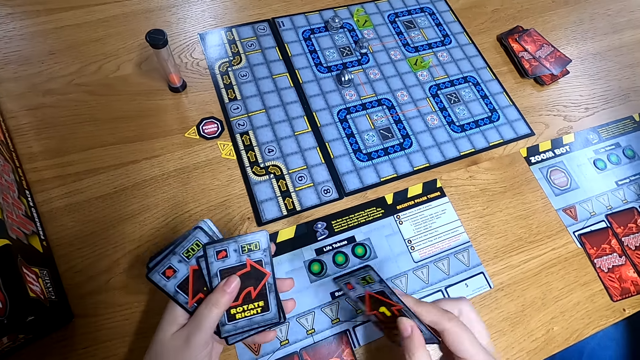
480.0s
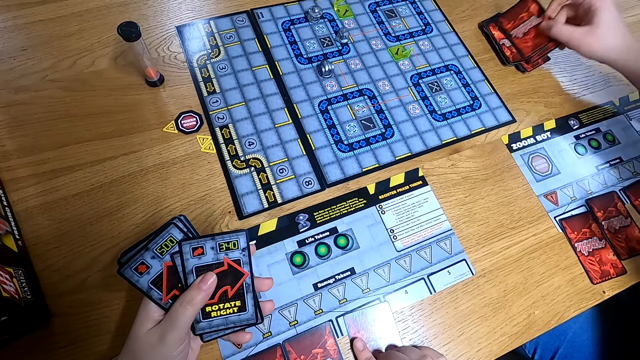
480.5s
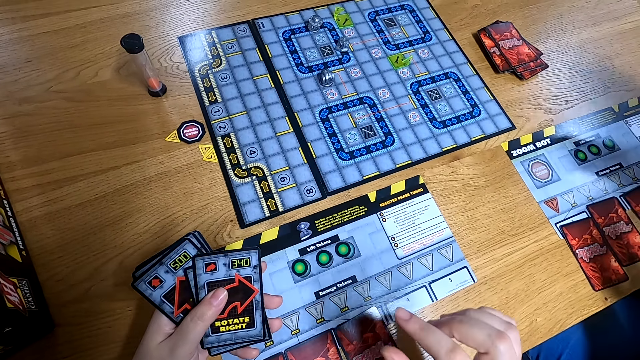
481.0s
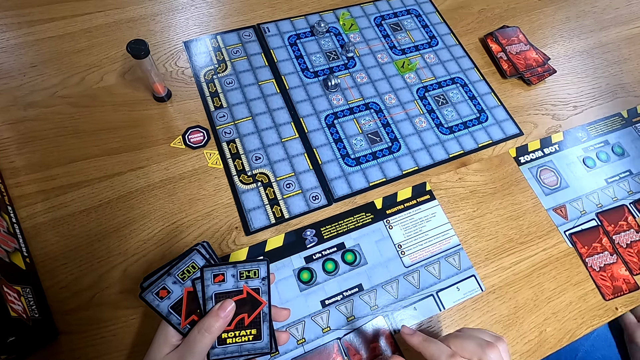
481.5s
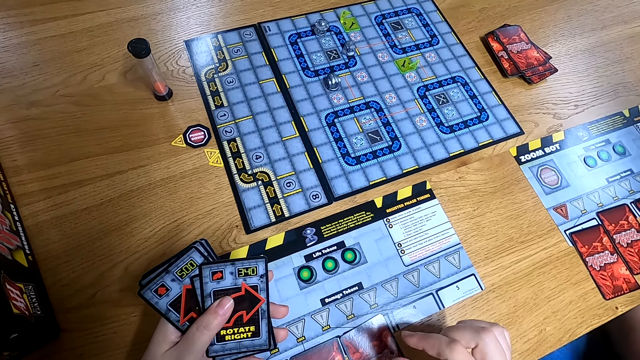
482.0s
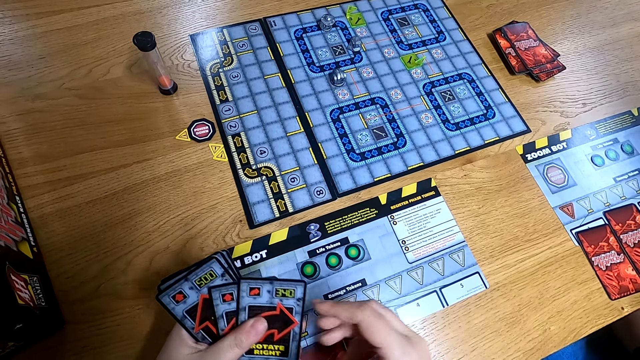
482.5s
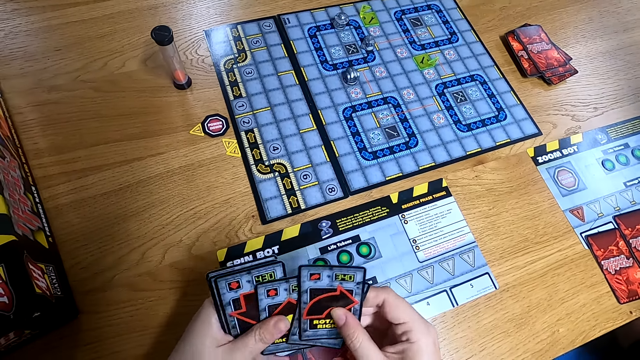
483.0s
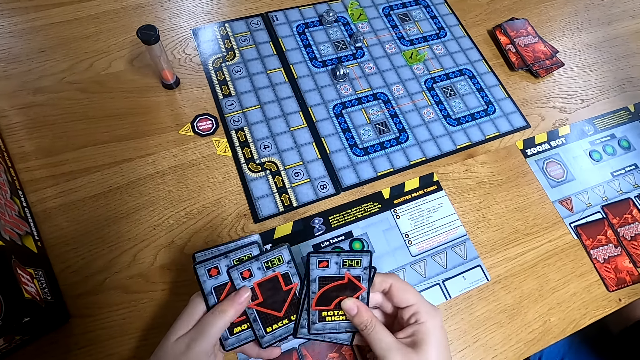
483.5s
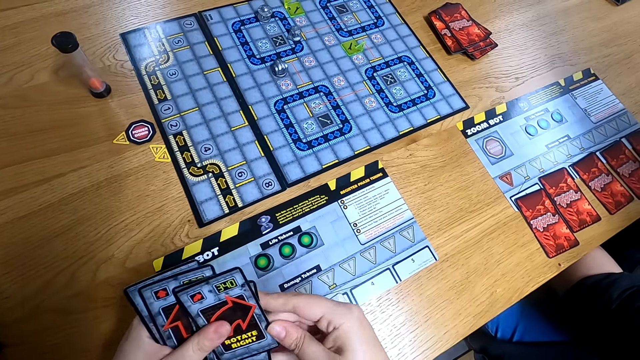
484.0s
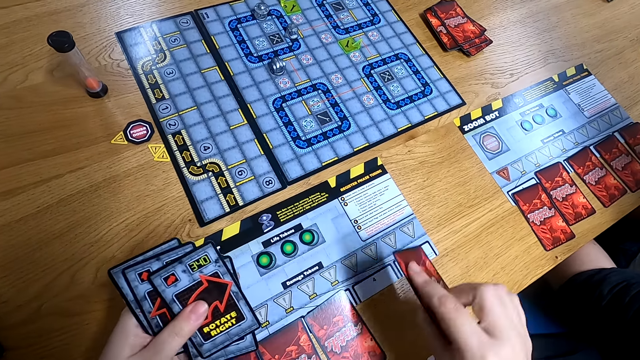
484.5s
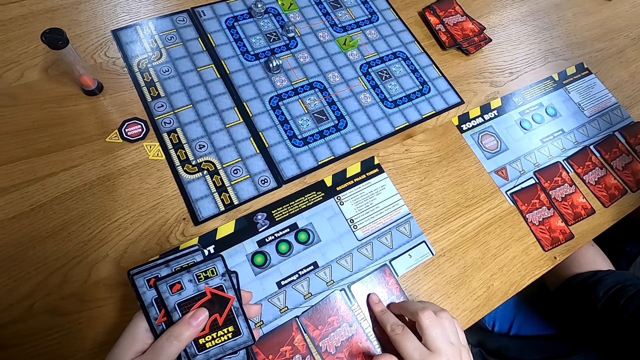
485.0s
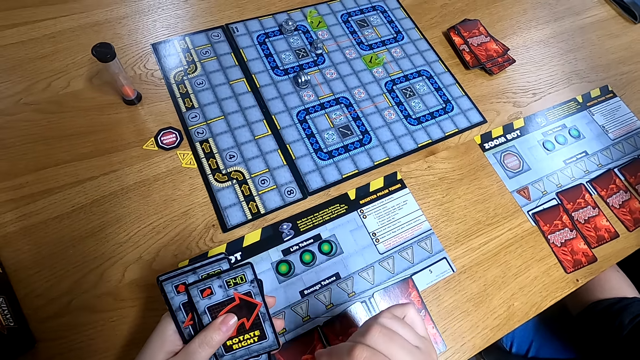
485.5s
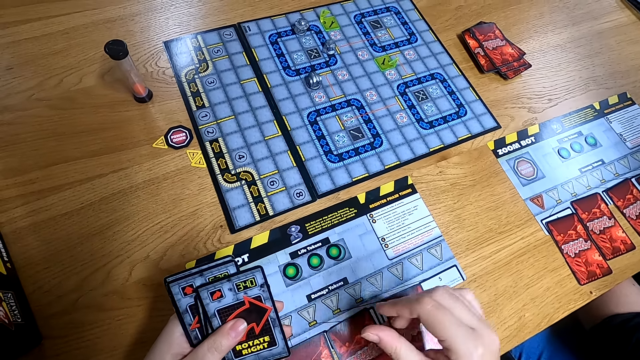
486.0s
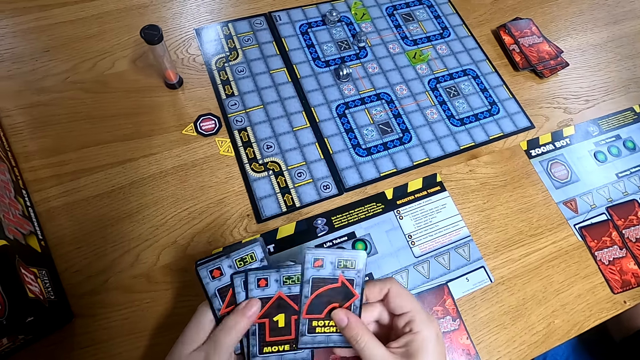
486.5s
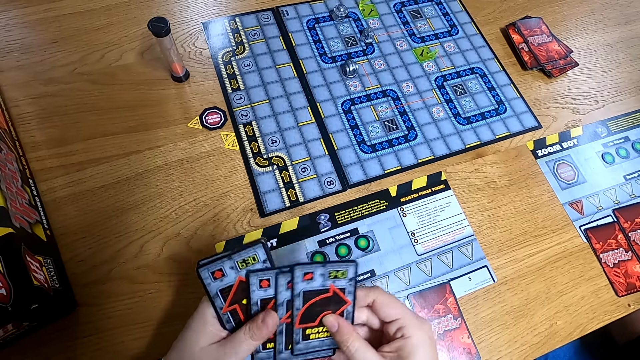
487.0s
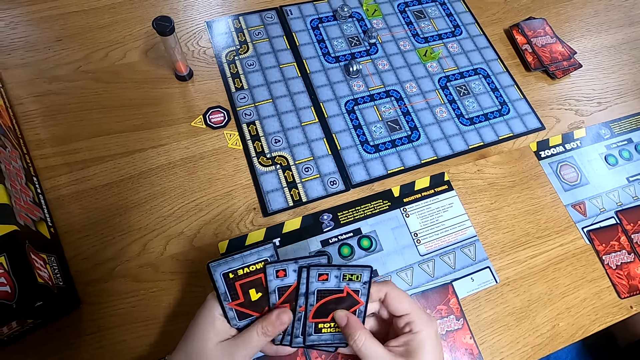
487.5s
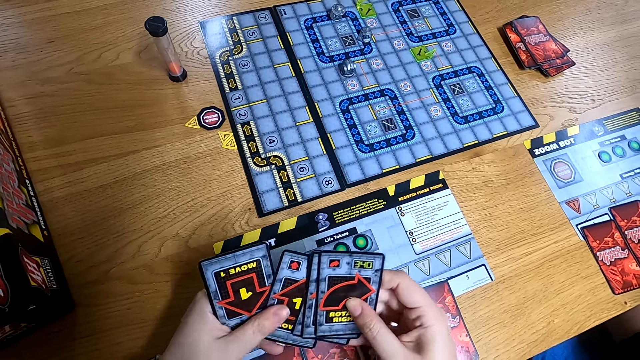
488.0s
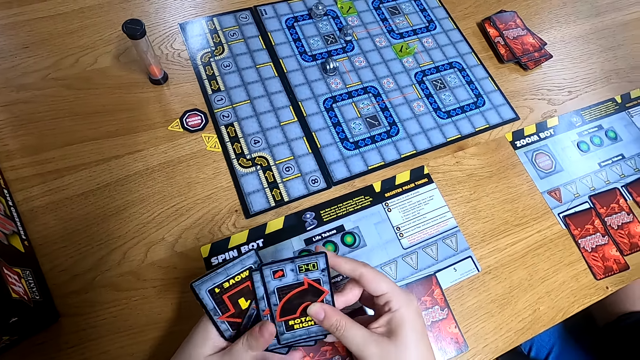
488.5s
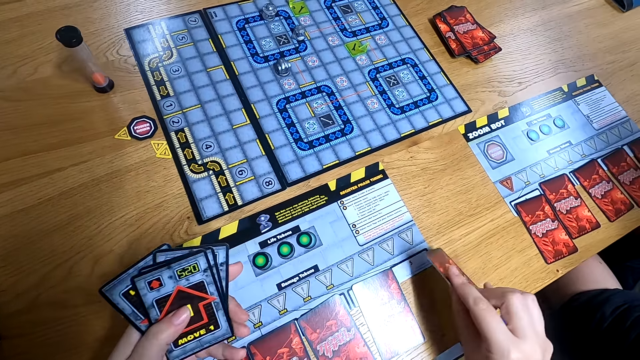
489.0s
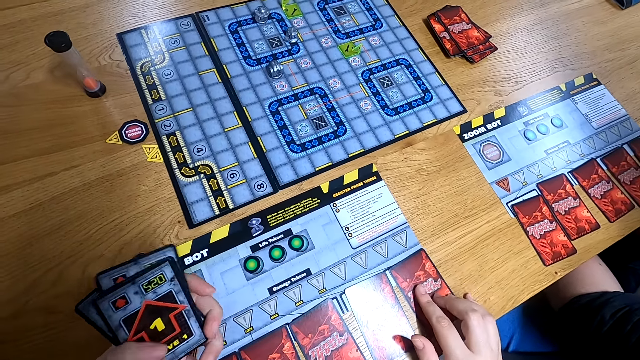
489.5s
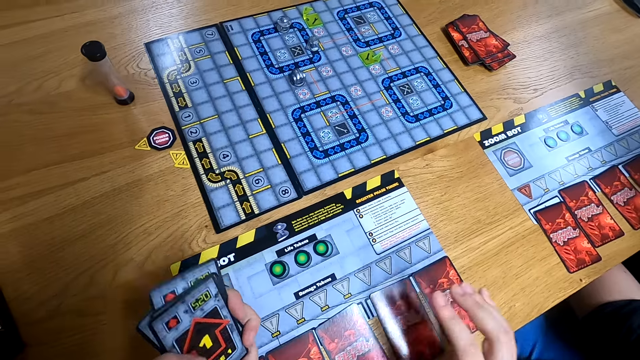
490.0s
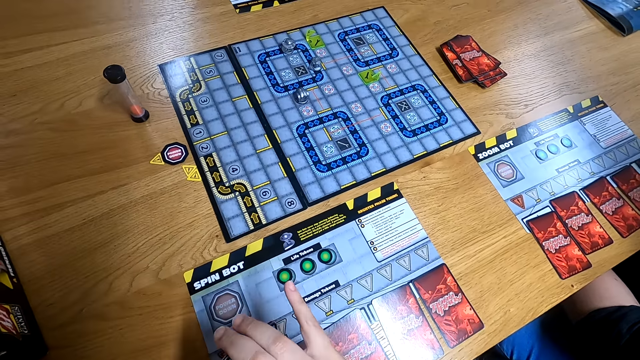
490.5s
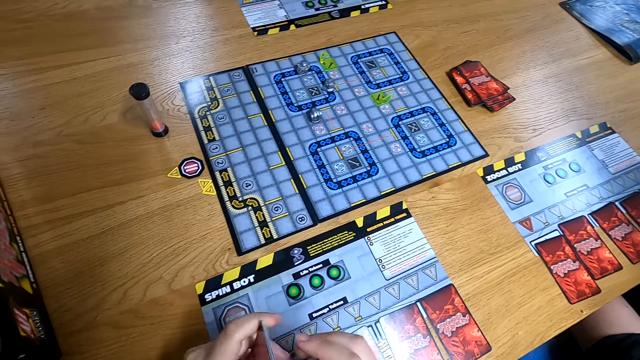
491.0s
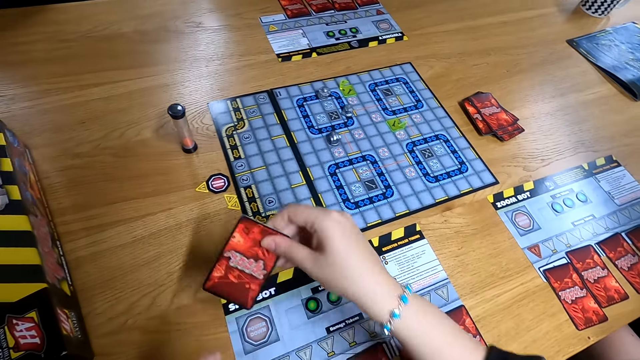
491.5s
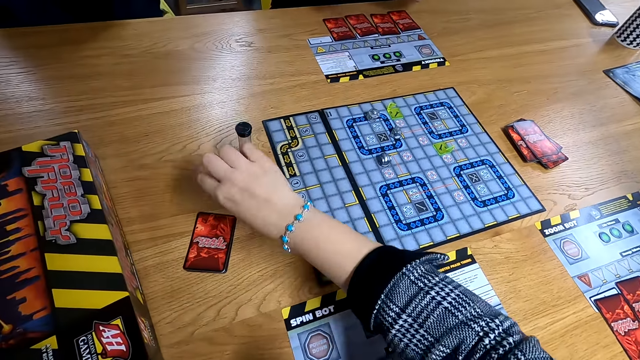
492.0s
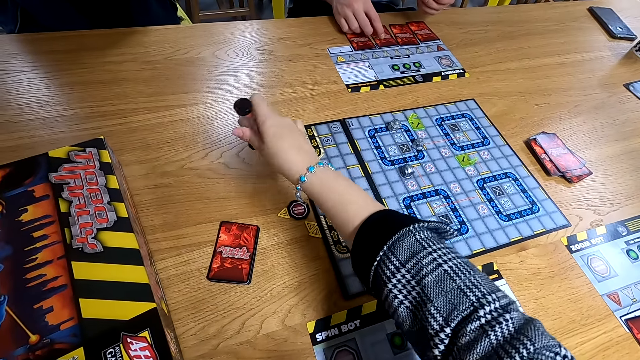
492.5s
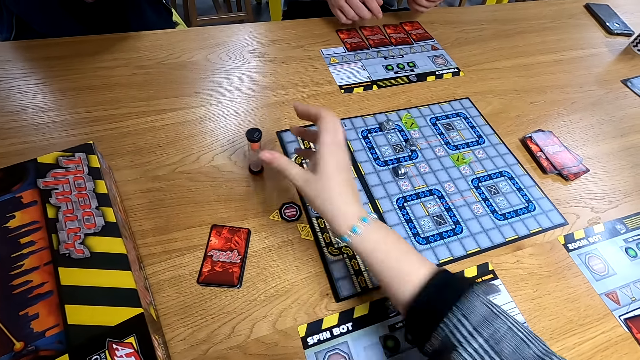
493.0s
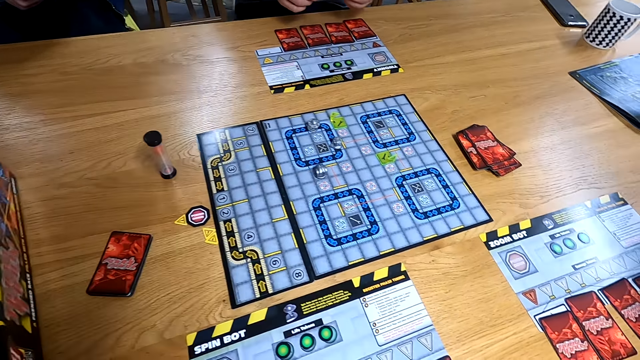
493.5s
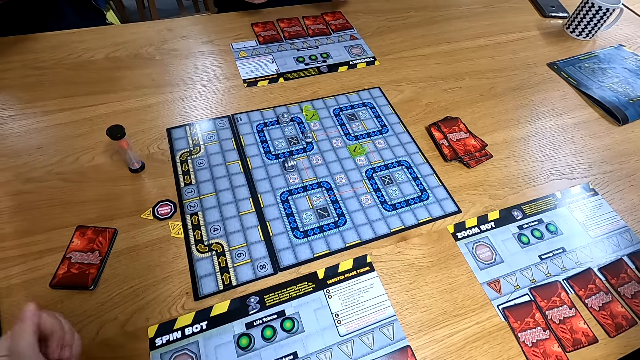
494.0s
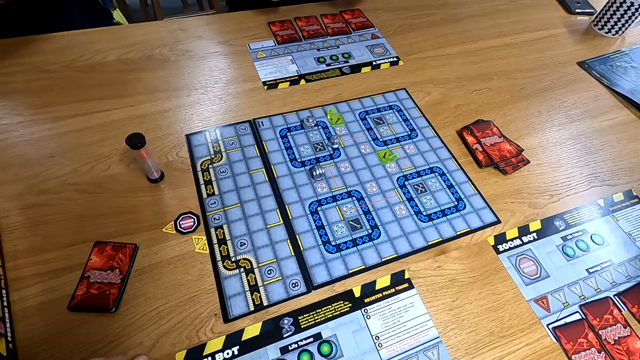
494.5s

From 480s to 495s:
The camera wearer drops a programming card on the player mat with her right hand. The woman drops a programming card on the stack of programming cards on the table with her right hand. The camera wearer shuffles through the programming cards with both hands. She drops a programming card on the player mat with her right hand. She shuffles through the programming cards with both hands. She drops a programming card on the player mat with her right hand. She drops the programming card on the table with her right hand. She flips a timer on the table with her right hand. The man touches a programming card on the player mat with his right hand.

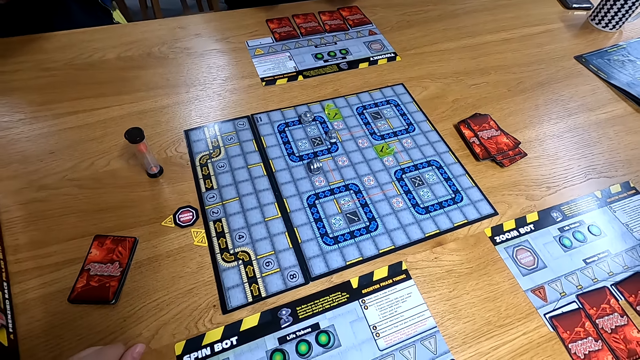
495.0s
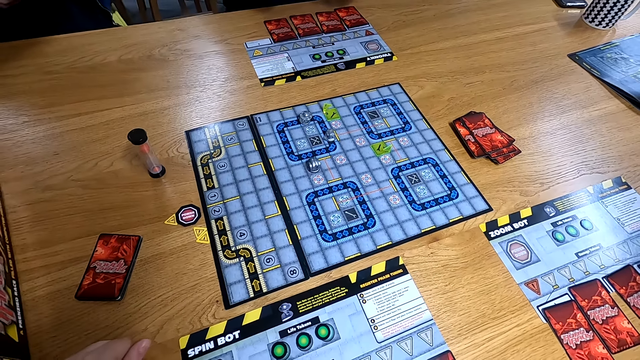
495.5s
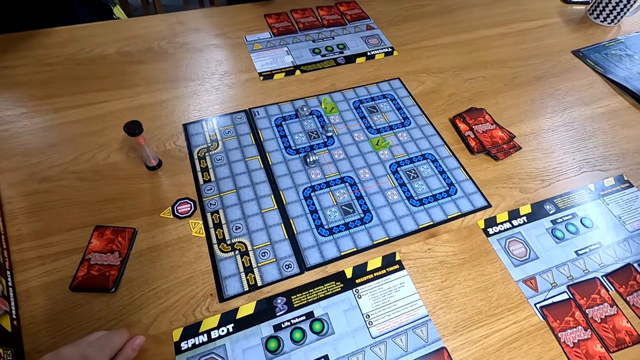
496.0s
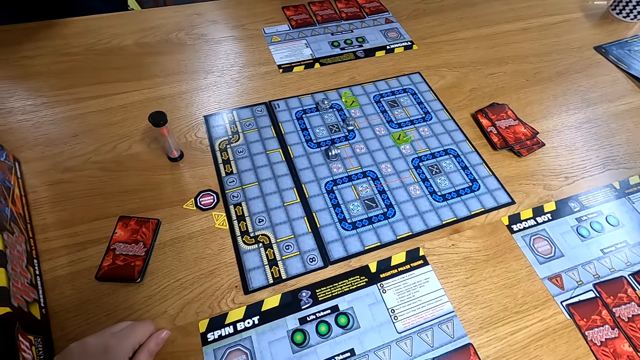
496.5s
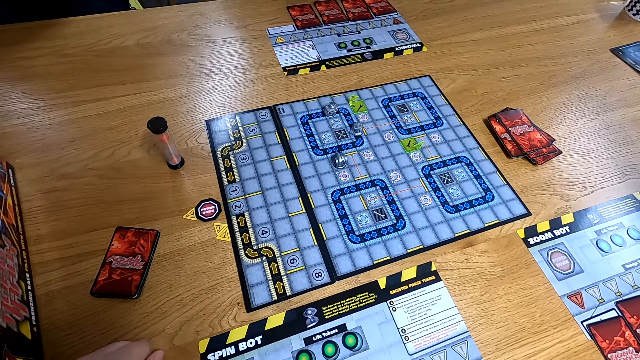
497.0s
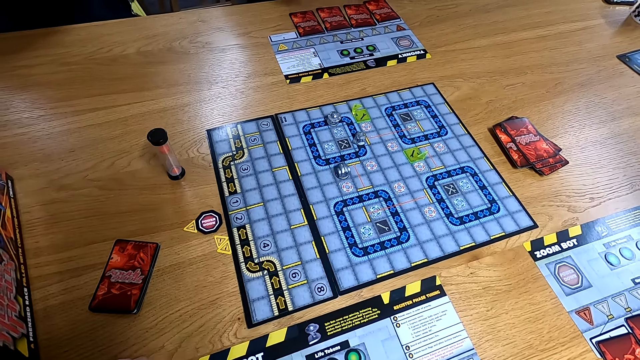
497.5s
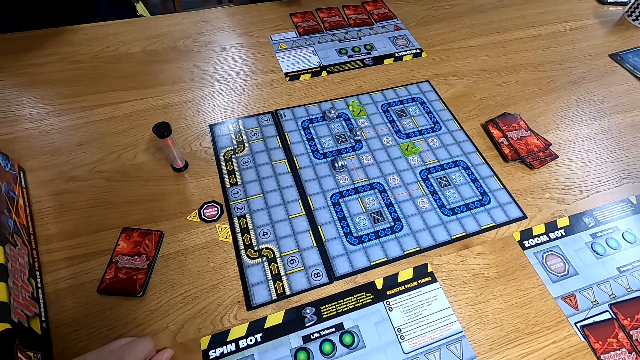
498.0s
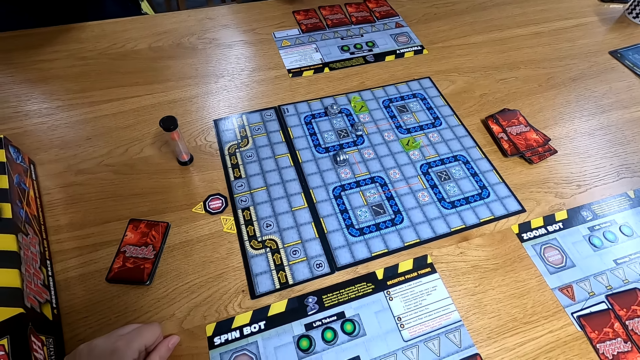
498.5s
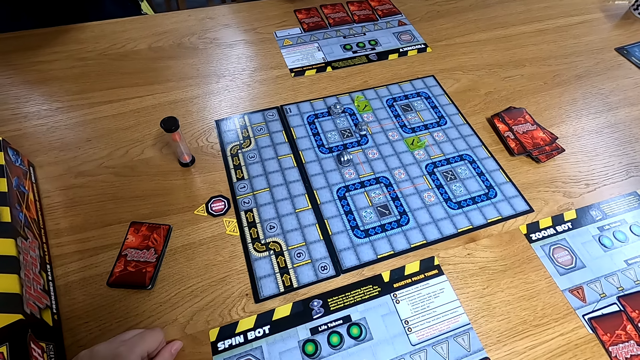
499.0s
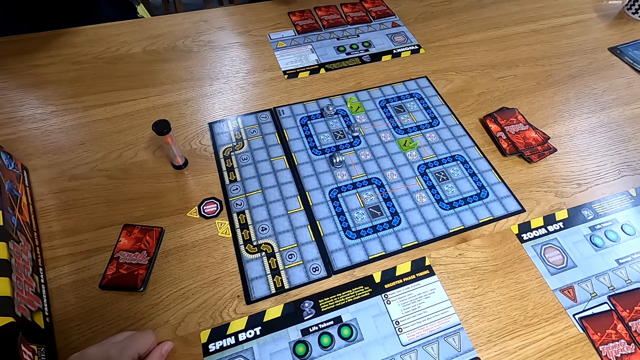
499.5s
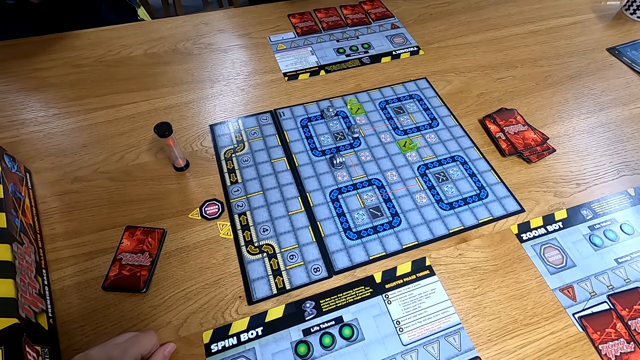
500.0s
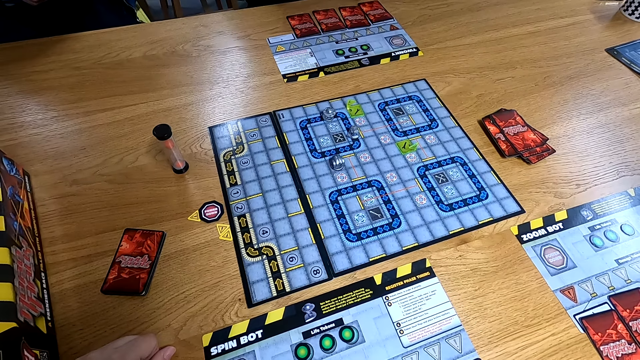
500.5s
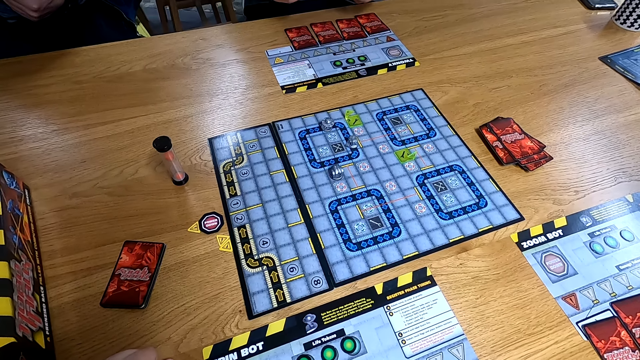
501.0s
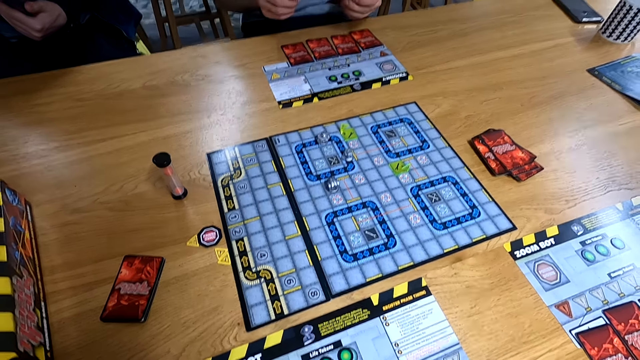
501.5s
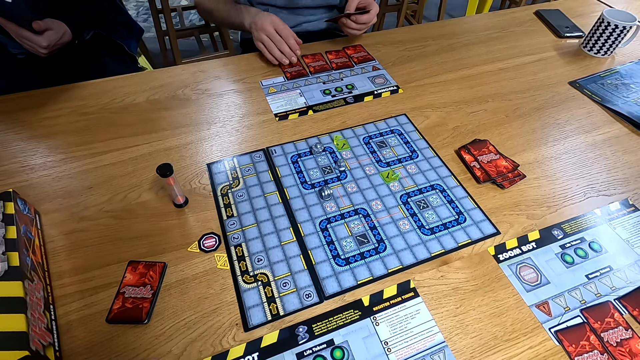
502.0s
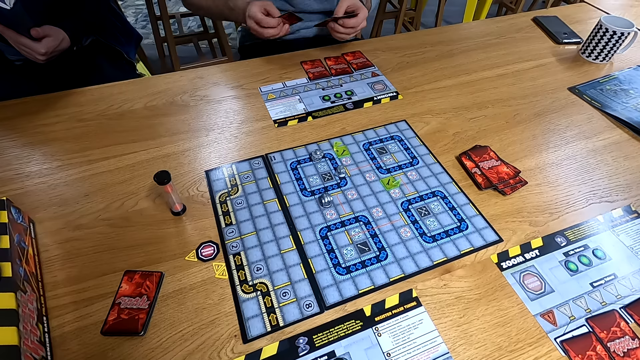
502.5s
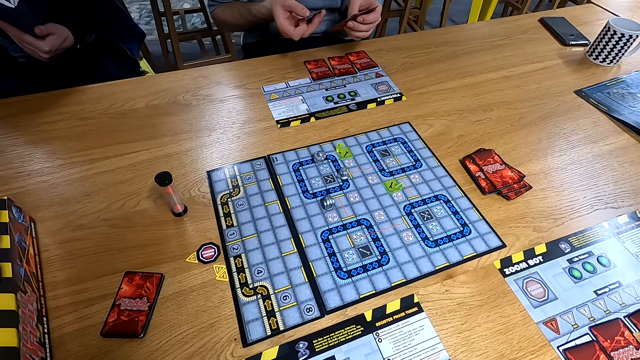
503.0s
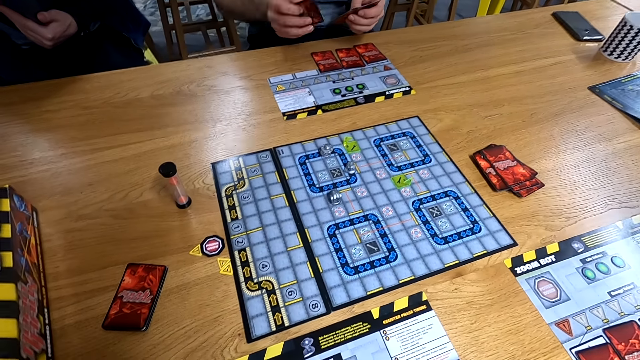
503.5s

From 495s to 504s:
The man picks up a programming card on the player mat with his right hand. The man holds the card.
